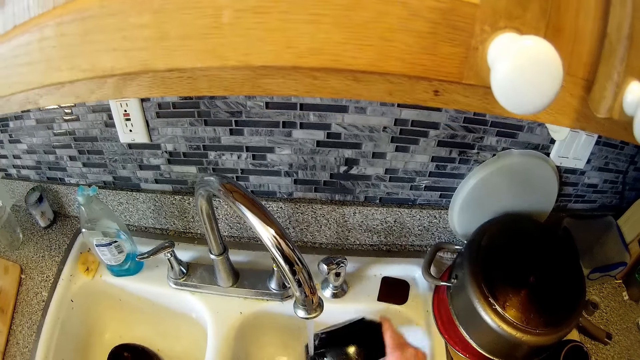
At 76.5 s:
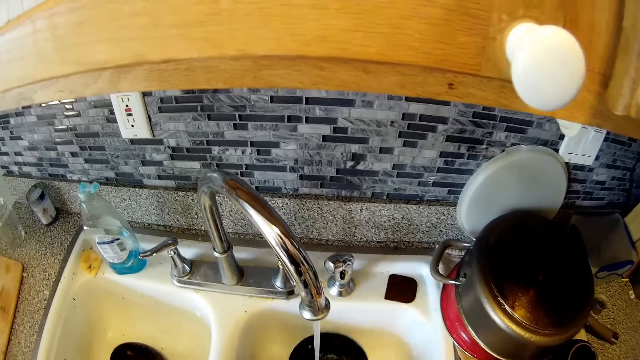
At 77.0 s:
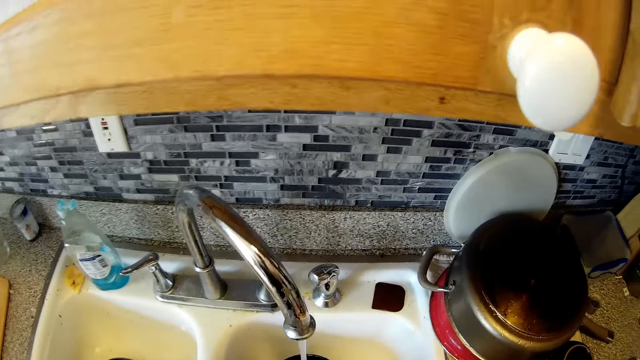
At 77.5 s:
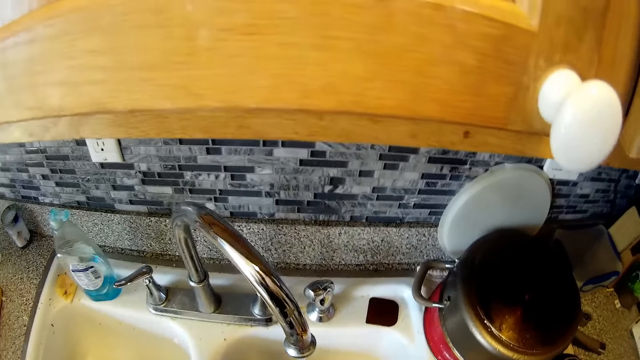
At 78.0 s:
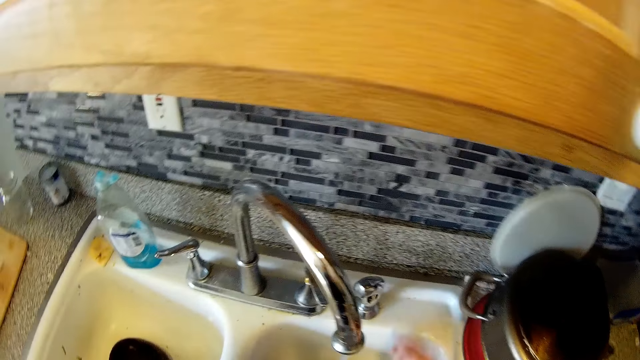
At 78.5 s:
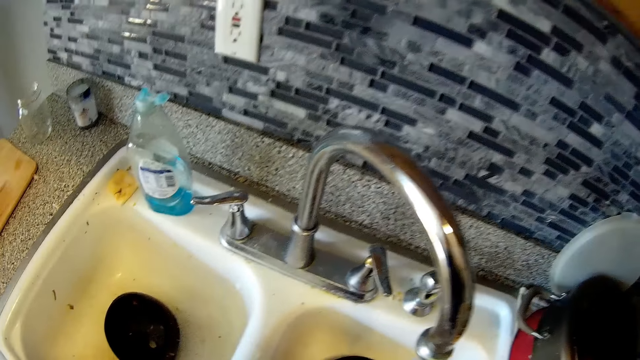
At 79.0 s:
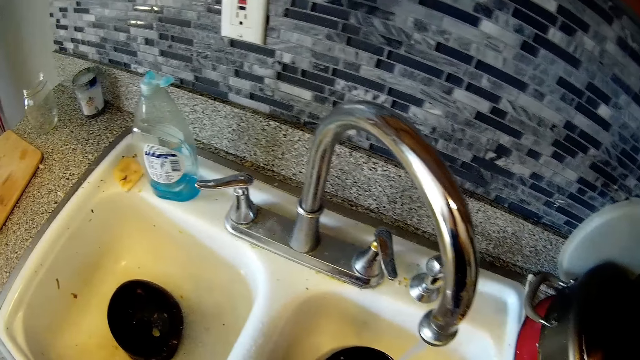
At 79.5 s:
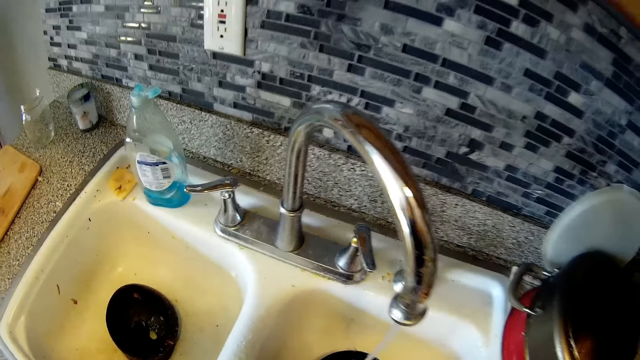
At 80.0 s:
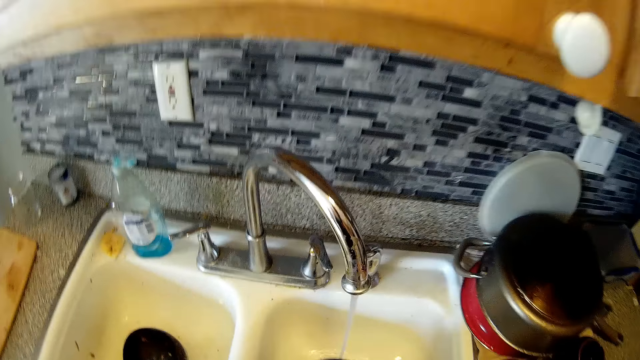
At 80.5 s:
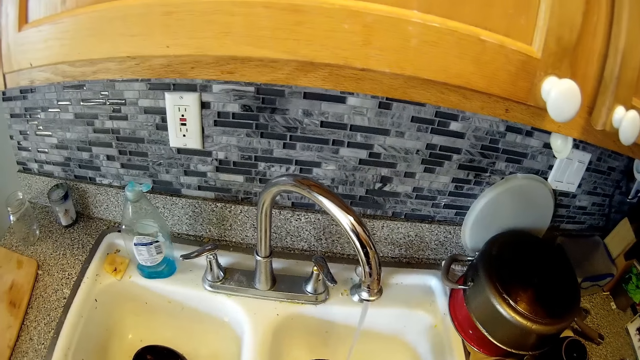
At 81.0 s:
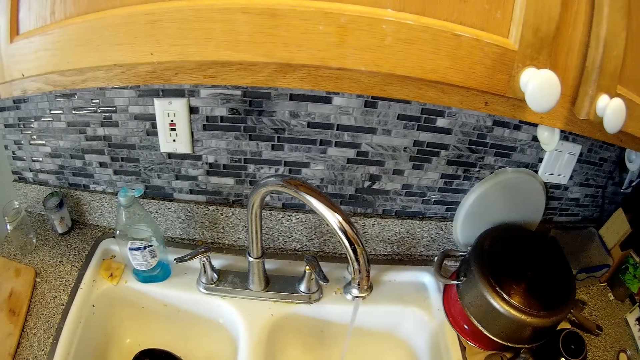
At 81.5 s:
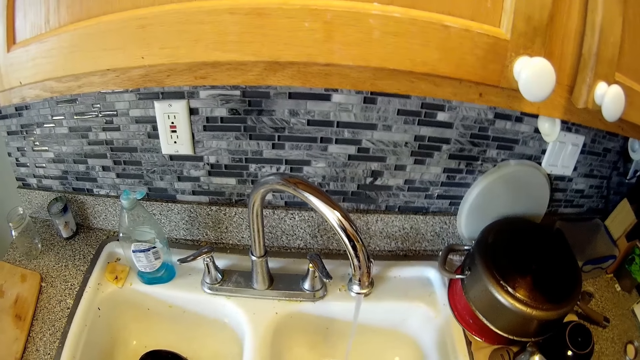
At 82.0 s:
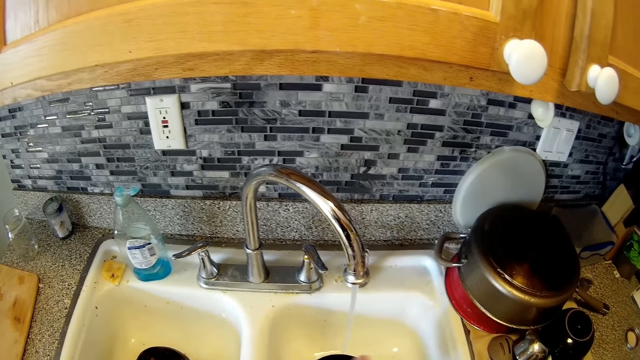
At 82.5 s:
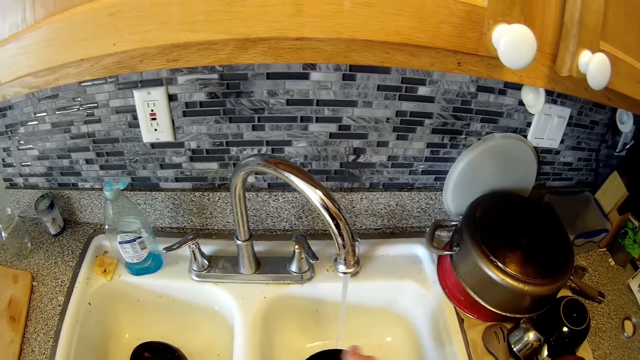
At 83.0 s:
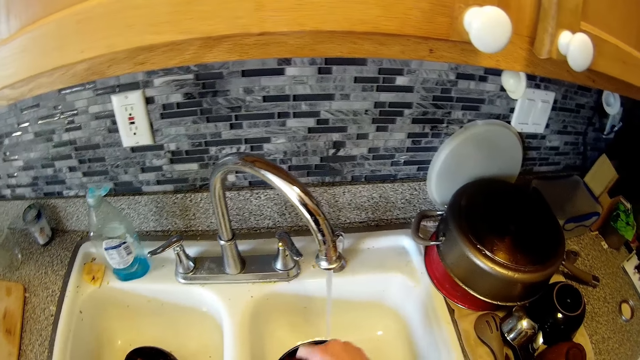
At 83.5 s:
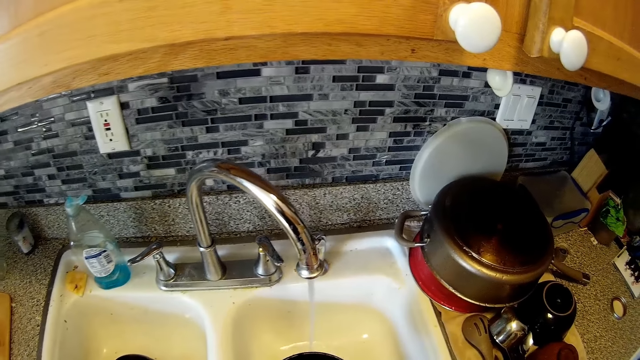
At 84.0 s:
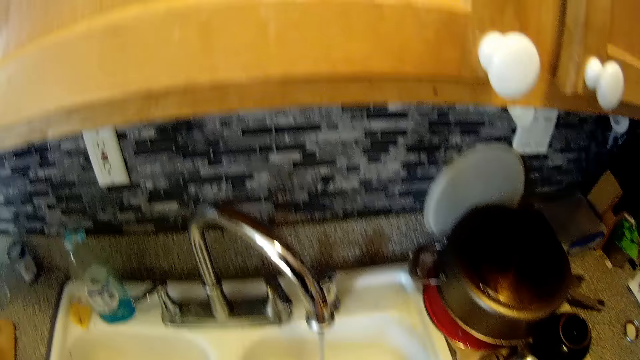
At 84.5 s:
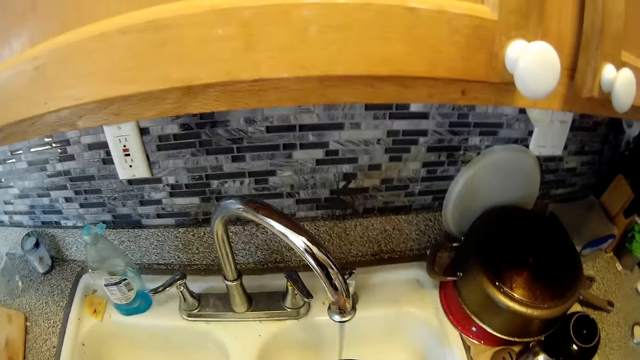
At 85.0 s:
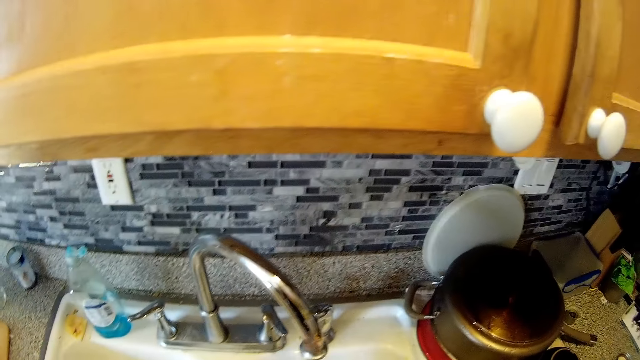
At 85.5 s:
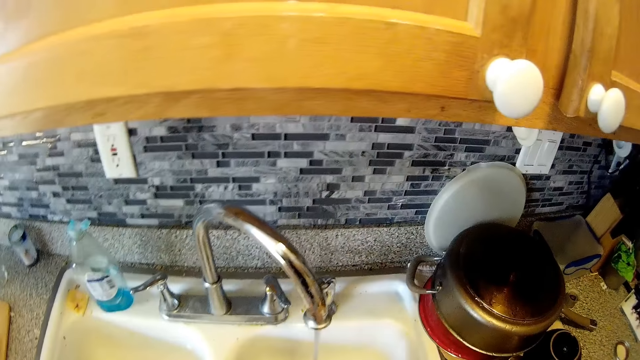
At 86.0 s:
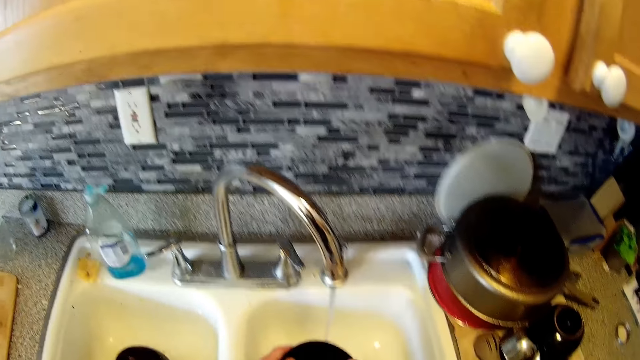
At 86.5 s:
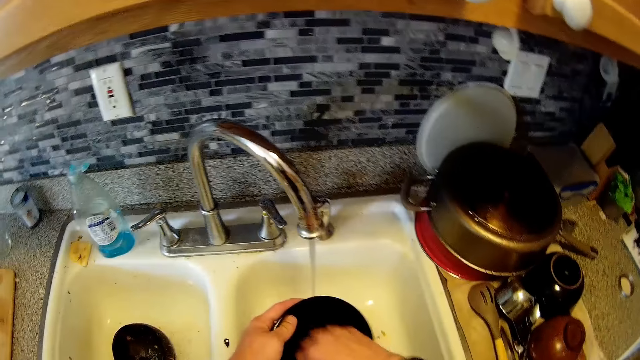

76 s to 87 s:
The camera wearer rinses the bowl. He picks up the plate inside the sink with his right hand and drops the plate inside the sink with his right hand. He picks up the soap on the sink with his right hand. He washes the plate with the soap in his right hand.

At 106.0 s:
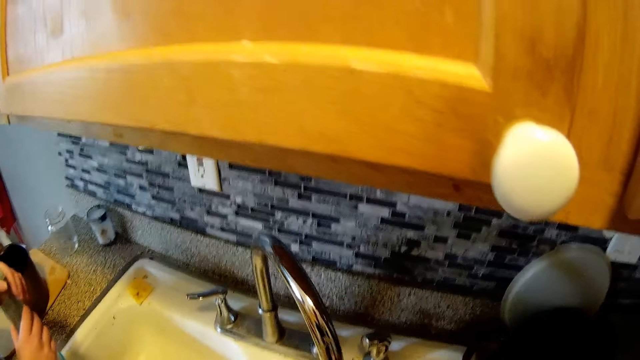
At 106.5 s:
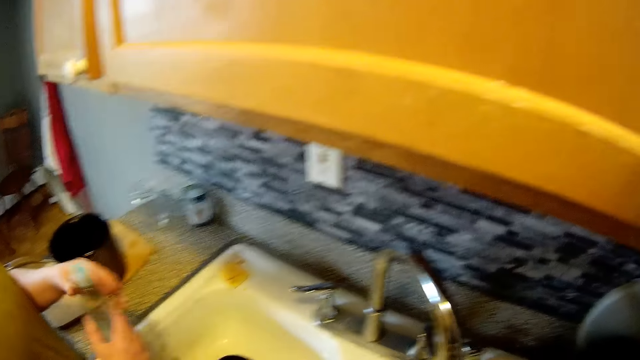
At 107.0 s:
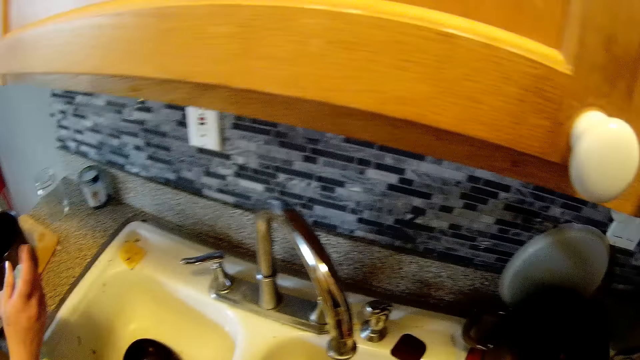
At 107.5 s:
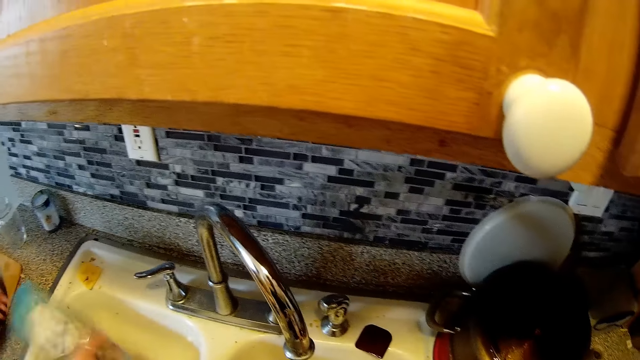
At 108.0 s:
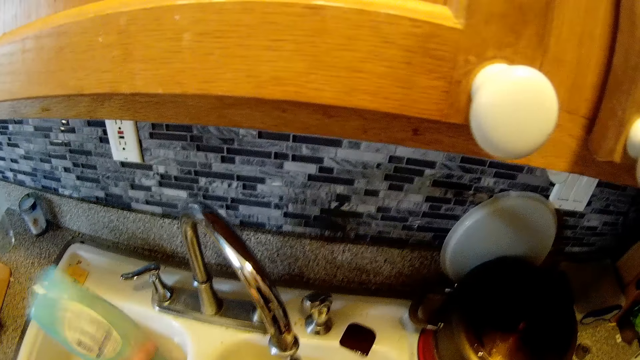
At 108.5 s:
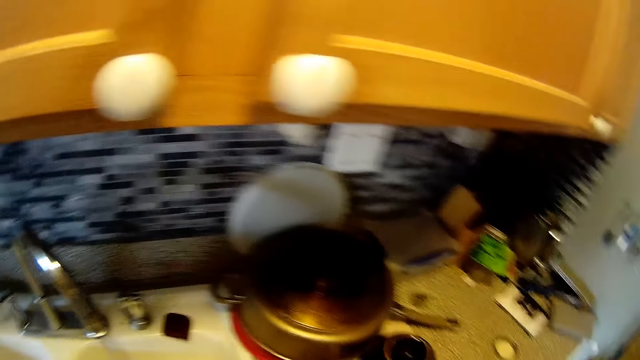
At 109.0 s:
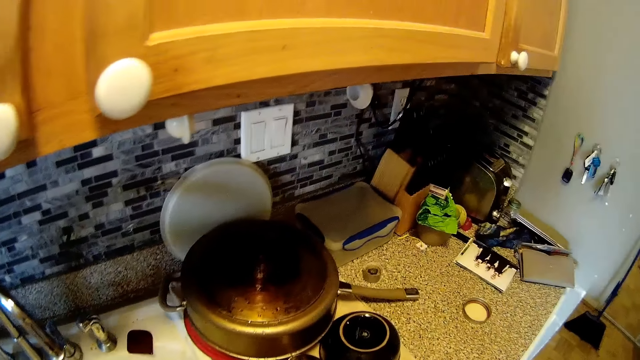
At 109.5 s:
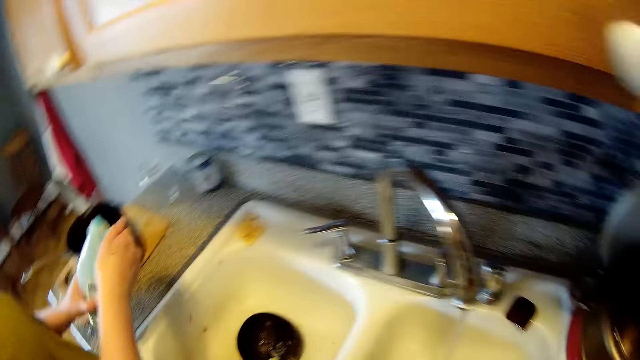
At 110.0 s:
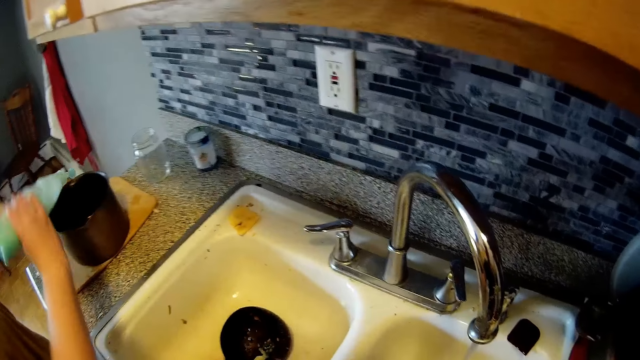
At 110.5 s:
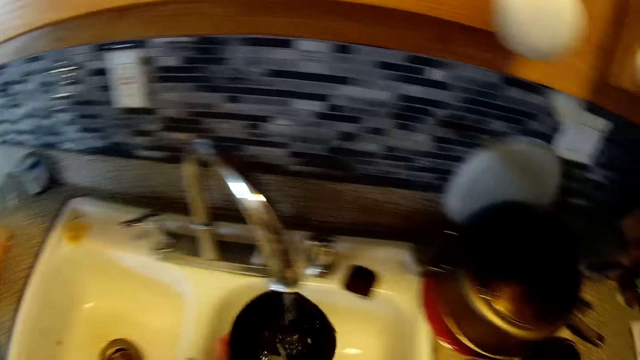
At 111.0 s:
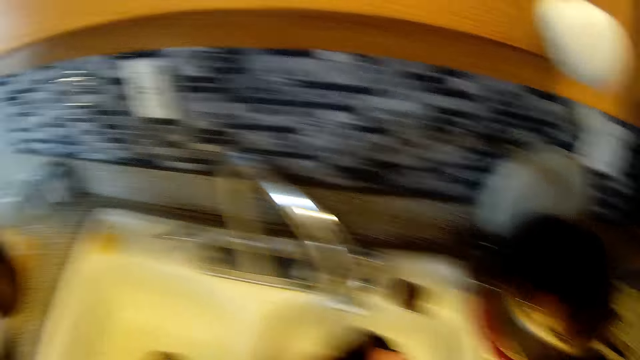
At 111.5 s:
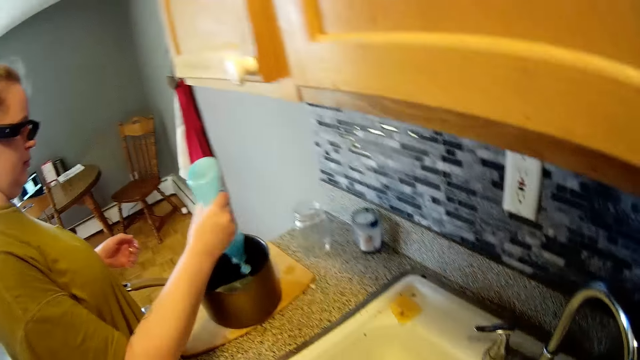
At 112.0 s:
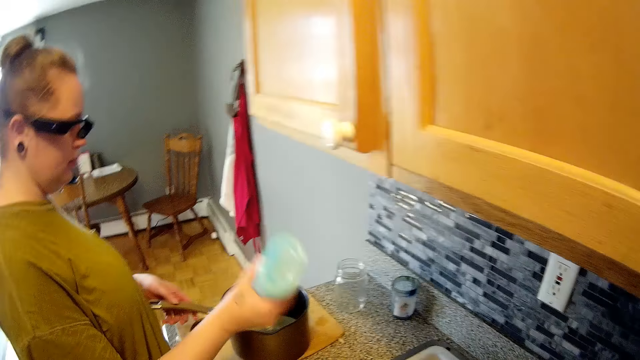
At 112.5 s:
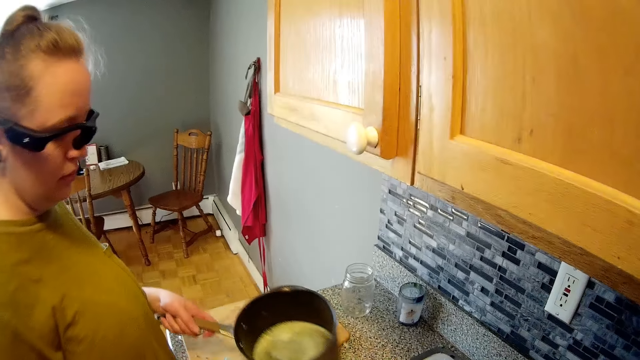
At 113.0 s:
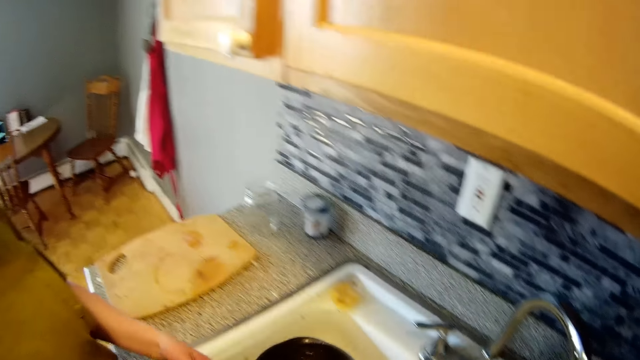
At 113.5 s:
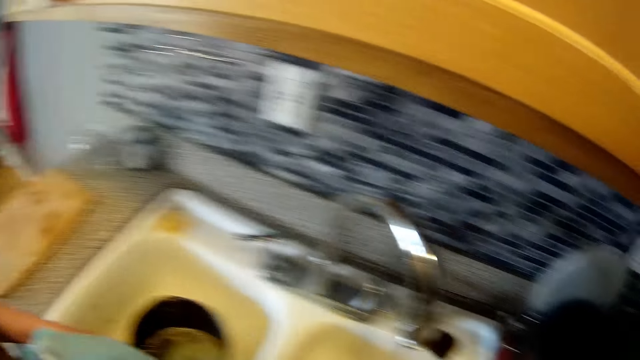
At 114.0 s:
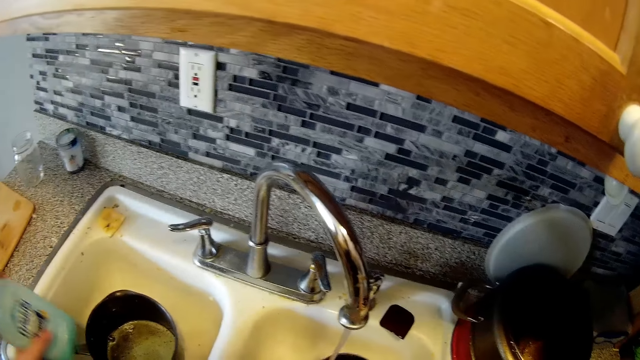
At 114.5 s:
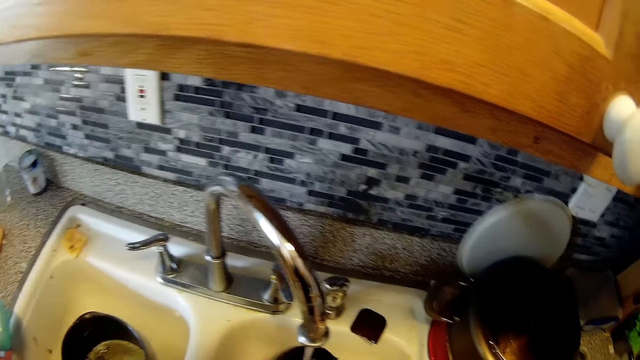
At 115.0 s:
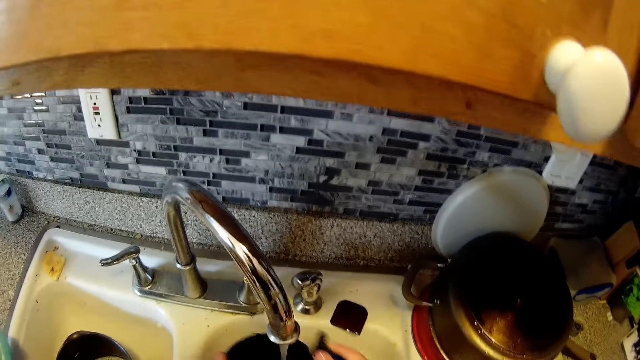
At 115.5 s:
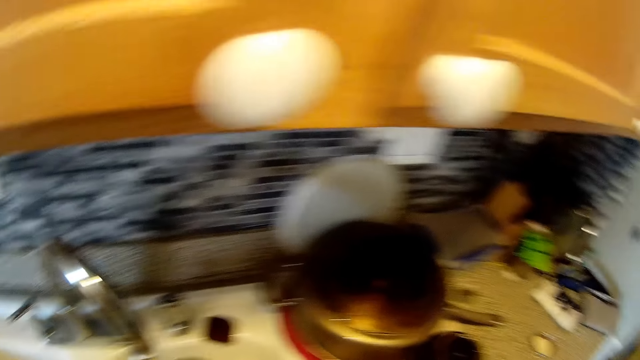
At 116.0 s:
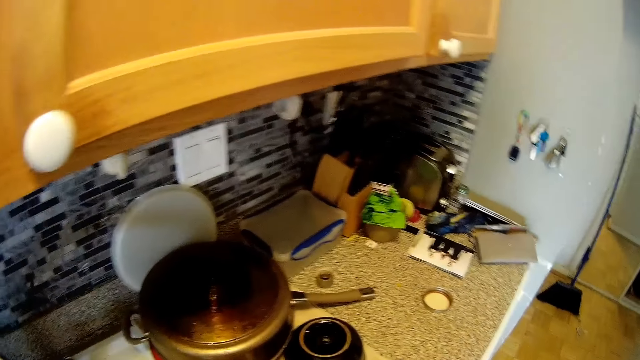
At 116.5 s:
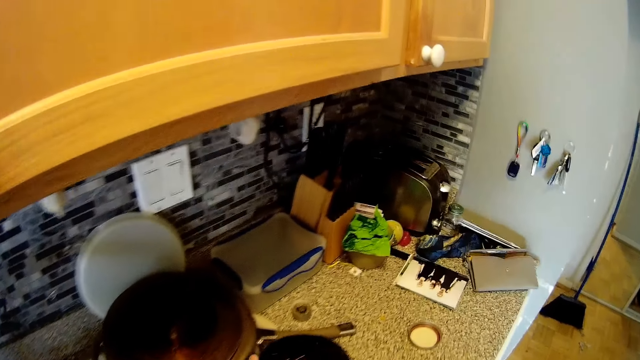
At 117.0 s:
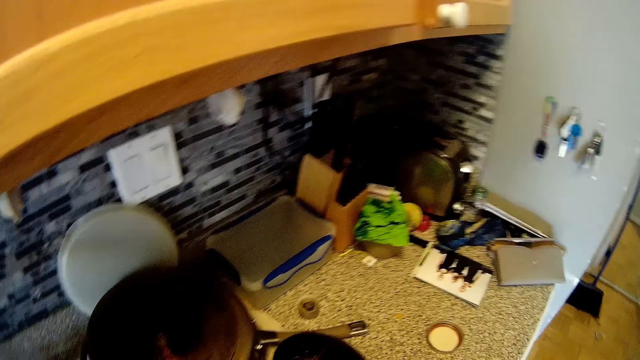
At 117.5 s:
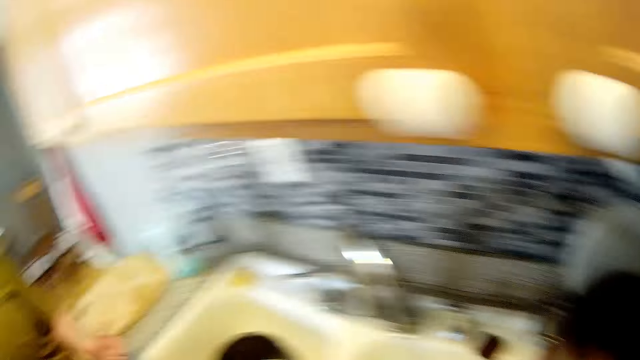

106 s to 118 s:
A woman shakes the bottle of detergent with her right hand. She opens the cover of the bottle with her right hand. The camera wearer picks up a plate or bowl from the sink with his left hand. The woman pours the detergent into a pot with her right hand. The camera wearer rinses the plate under the tap with his right hand. The woman picks up the pot from the kitchenette with her left hand and drops the pot into the sink with her left hand. The camera wearer rinses the bowl. He looks around. He drops the plate on the kitchenette with his left hand.
